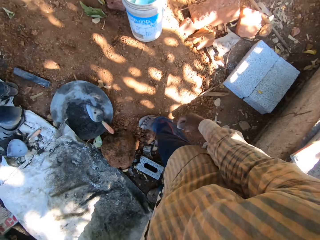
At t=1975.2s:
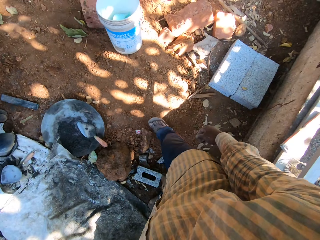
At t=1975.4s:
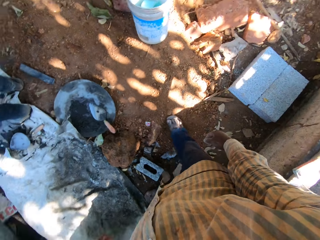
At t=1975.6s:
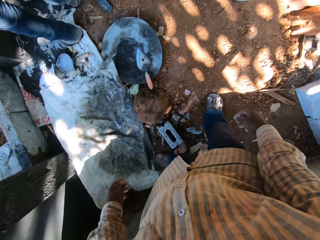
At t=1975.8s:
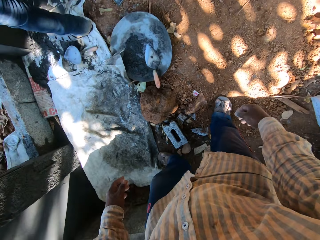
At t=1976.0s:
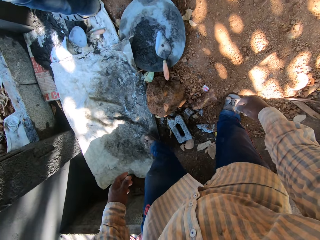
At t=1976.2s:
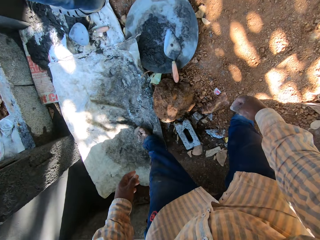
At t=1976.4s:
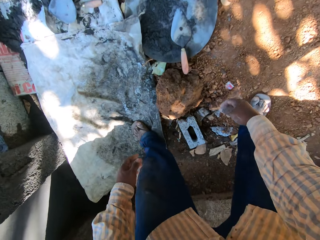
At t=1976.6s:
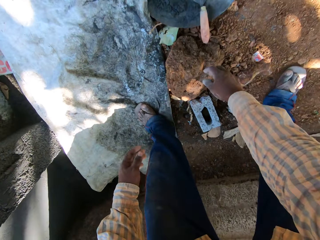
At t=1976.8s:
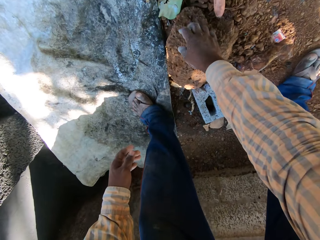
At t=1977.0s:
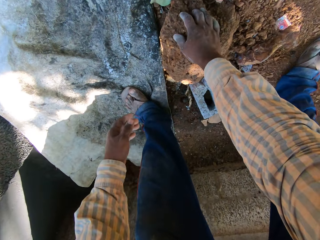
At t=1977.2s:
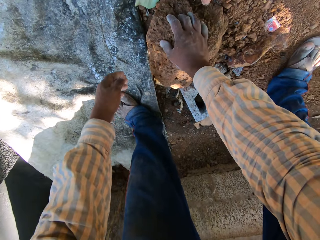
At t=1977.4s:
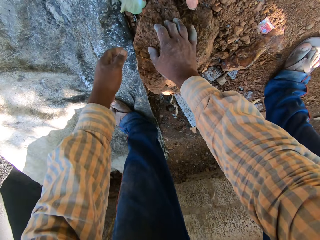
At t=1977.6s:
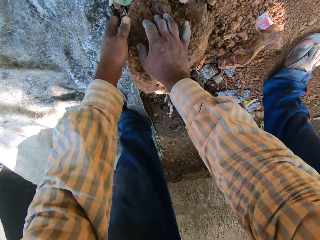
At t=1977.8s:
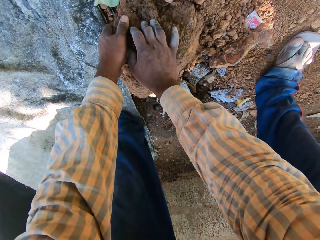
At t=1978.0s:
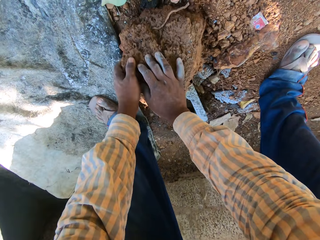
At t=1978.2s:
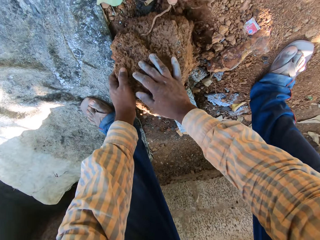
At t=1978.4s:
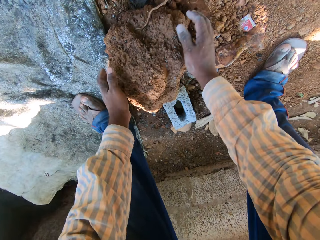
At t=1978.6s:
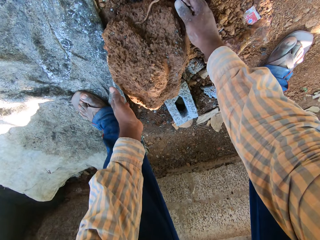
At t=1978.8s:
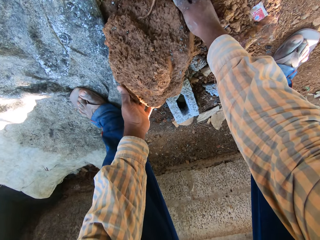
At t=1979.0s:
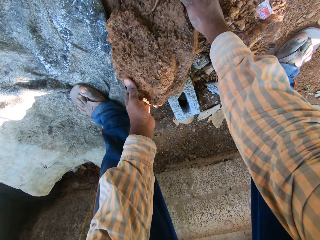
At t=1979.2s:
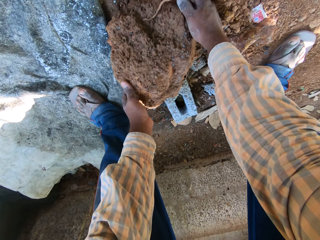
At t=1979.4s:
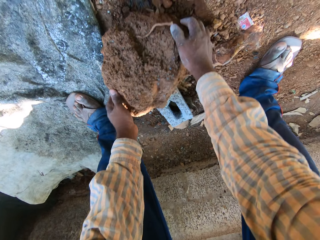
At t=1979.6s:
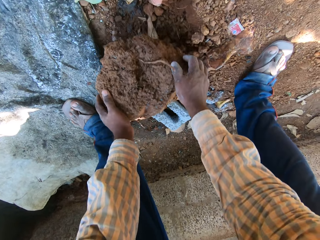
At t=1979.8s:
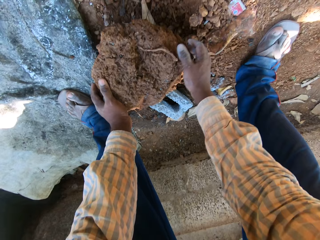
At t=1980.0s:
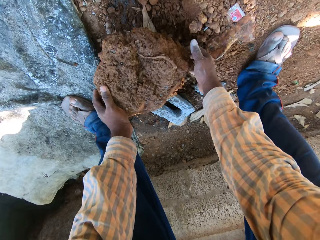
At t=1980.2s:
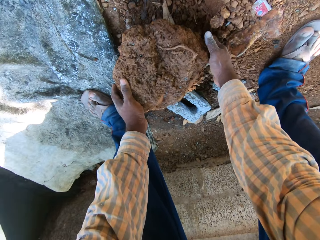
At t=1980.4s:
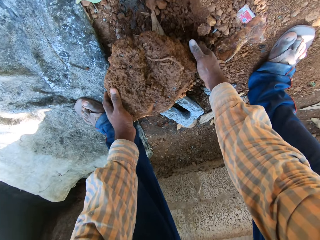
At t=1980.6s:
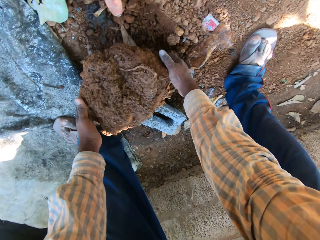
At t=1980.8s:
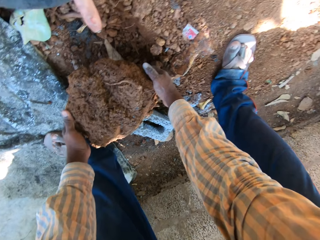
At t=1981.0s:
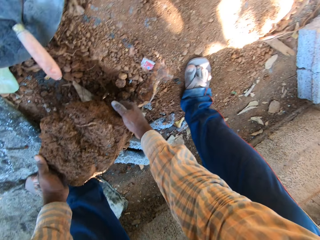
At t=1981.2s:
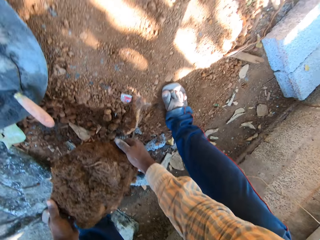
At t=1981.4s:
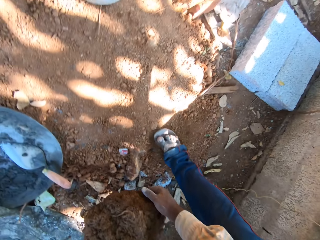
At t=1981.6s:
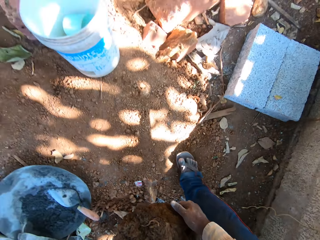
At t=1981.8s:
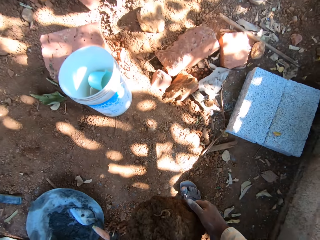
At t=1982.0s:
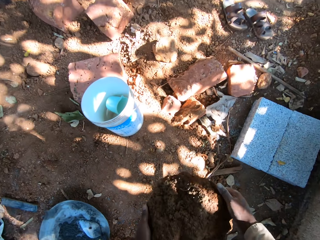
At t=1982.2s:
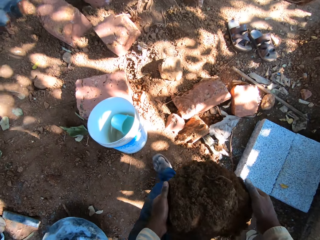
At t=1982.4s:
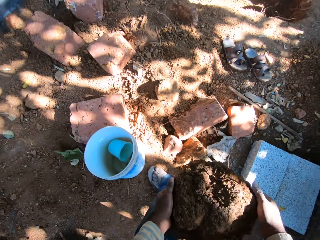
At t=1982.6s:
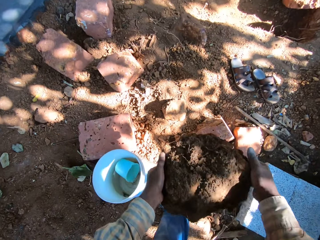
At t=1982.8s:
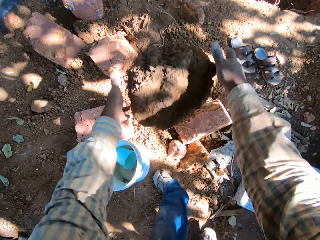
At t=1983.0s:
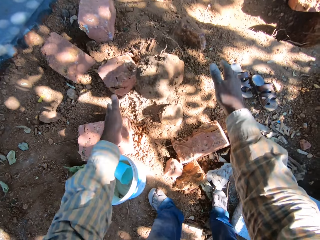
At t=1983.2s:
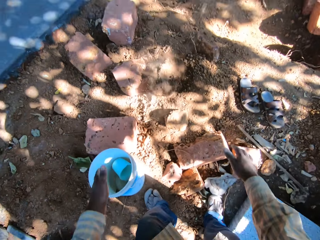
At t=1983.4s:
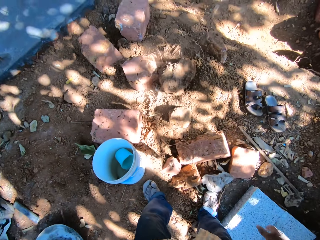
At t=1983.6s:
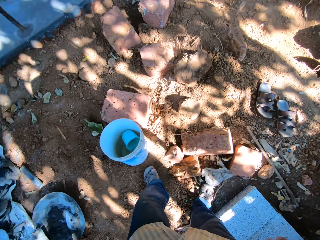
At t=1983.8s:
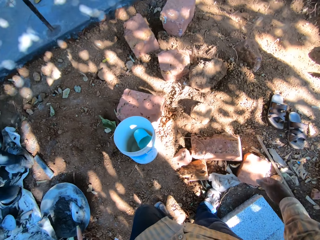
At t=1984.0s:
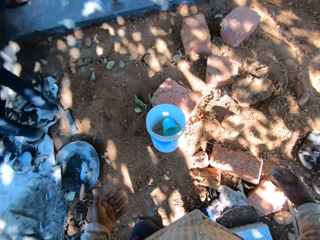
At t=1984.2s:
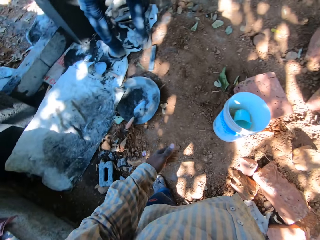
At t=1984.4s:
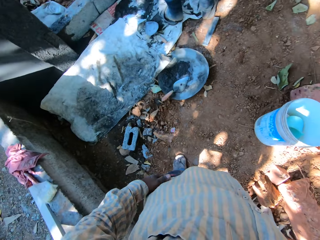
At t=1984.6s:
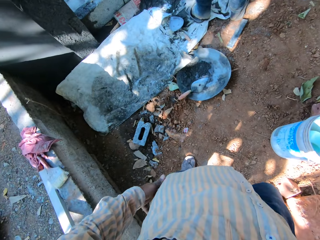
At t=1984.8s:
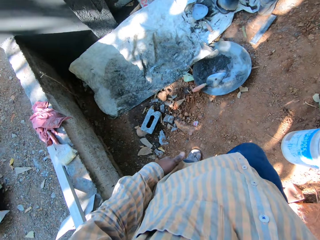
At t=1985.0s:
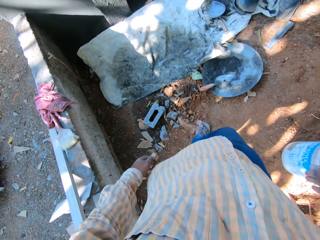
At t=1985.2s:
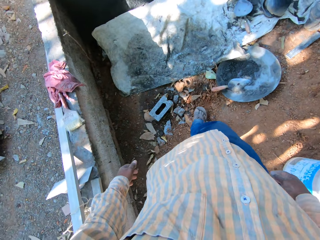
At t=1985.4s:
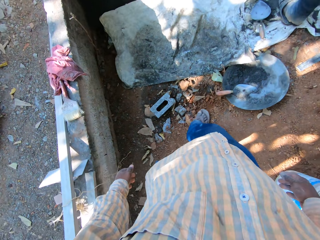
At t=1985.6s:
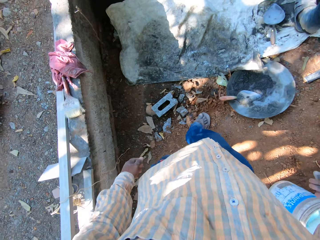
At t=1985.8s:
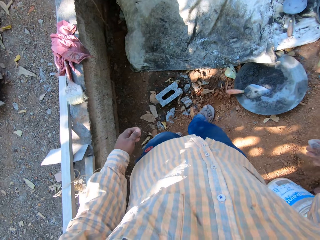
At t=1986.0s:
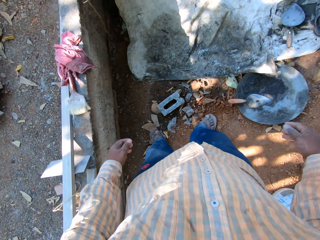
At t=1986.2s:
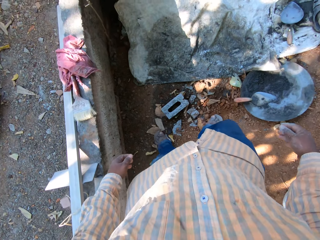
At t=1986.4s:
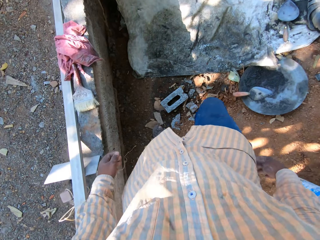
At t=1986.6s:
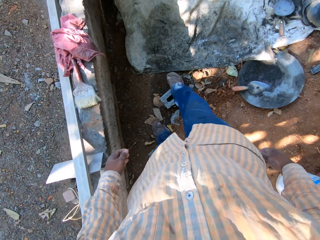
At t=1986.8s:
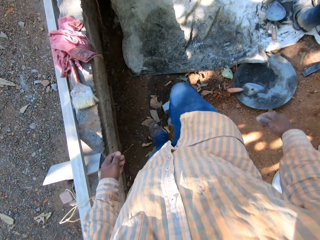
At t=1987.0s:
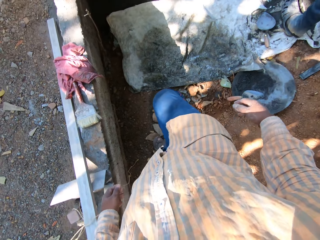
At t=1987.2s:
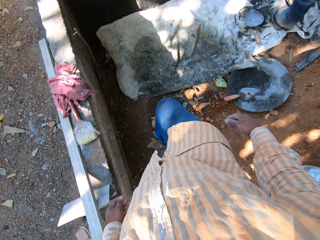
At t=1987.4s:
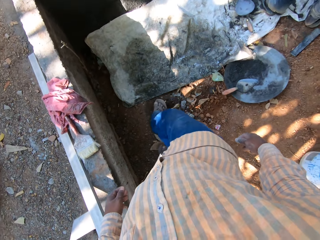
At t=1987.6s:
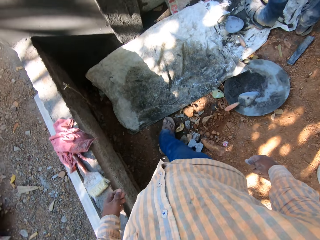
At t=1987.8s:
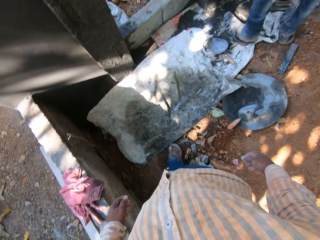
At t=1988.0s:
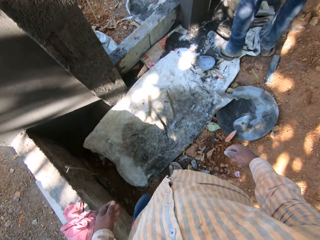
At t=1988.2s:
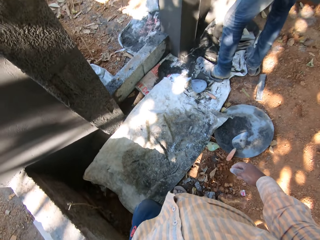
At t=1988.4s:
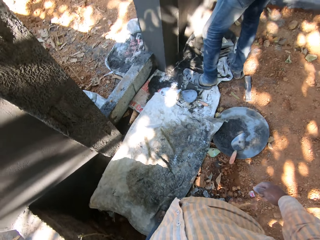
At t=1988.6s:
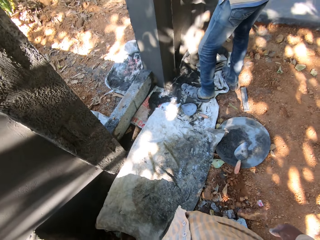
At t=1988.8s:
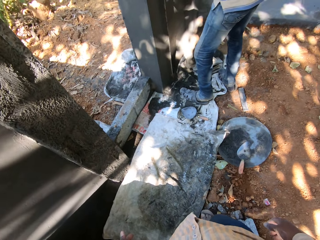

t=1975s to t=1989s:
The camera wearer picks up a rock from the ground with both hands. He lifts a stone. He throws the rock on the ground with both hands.

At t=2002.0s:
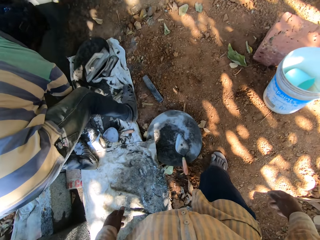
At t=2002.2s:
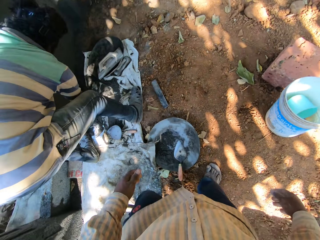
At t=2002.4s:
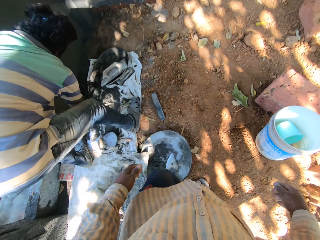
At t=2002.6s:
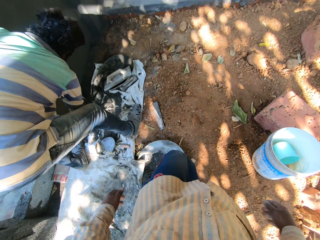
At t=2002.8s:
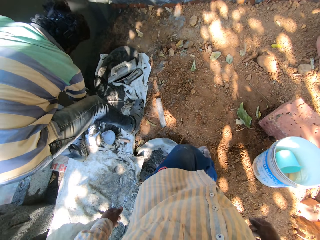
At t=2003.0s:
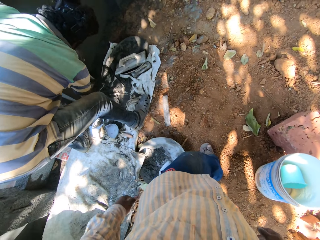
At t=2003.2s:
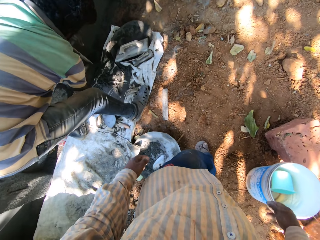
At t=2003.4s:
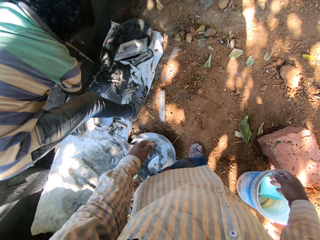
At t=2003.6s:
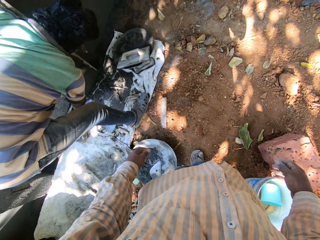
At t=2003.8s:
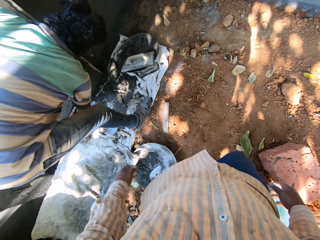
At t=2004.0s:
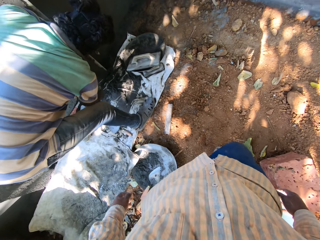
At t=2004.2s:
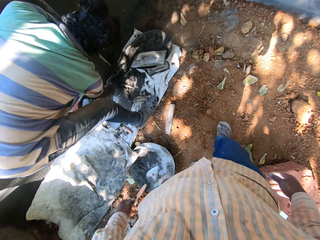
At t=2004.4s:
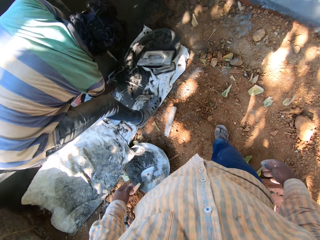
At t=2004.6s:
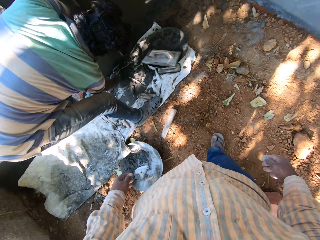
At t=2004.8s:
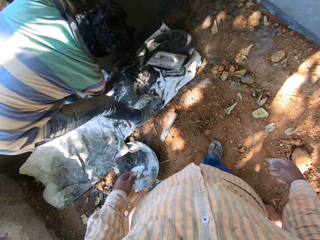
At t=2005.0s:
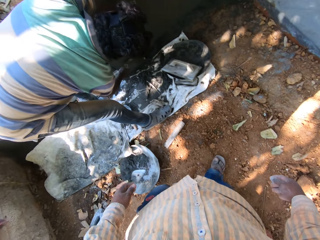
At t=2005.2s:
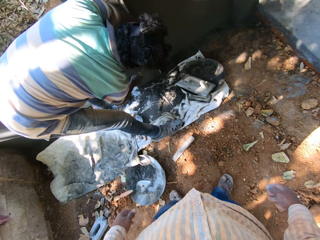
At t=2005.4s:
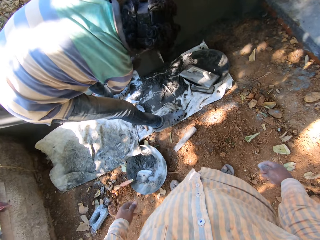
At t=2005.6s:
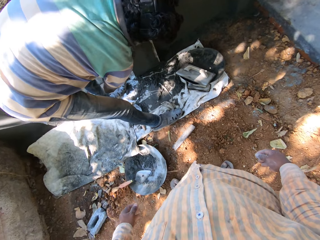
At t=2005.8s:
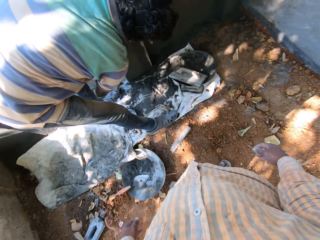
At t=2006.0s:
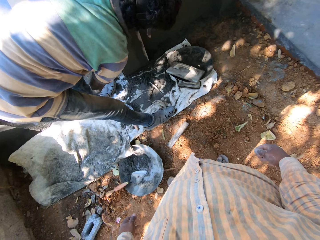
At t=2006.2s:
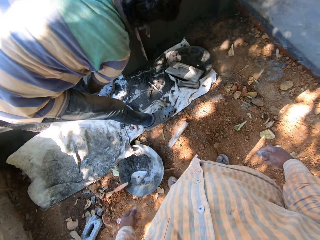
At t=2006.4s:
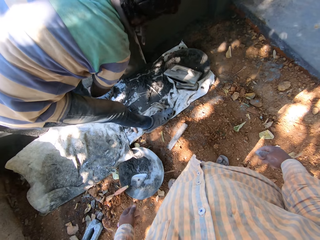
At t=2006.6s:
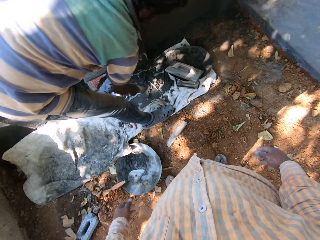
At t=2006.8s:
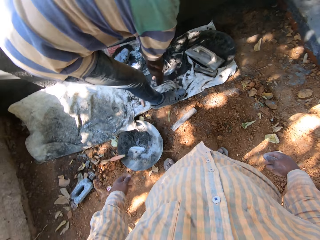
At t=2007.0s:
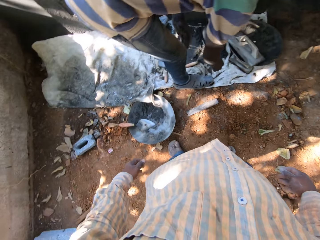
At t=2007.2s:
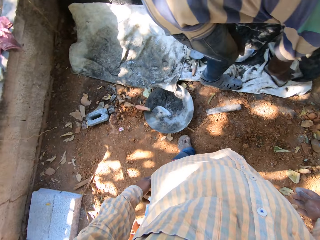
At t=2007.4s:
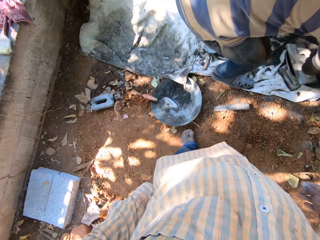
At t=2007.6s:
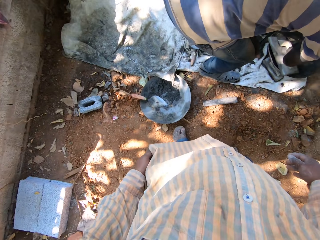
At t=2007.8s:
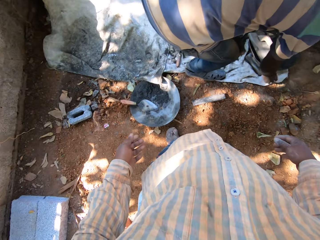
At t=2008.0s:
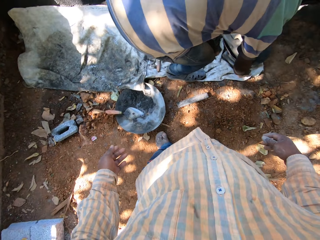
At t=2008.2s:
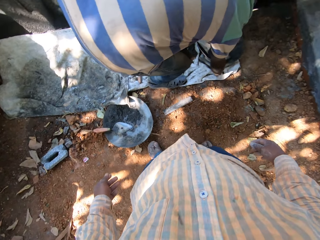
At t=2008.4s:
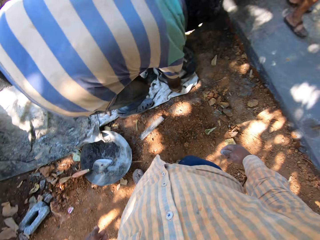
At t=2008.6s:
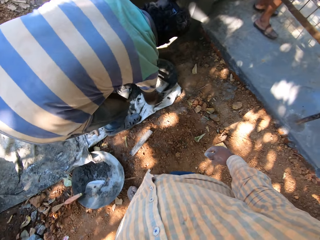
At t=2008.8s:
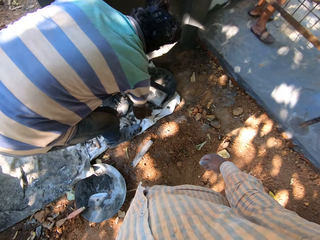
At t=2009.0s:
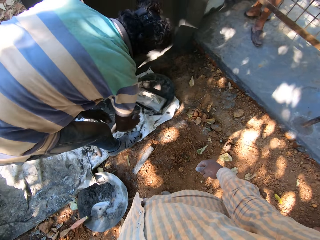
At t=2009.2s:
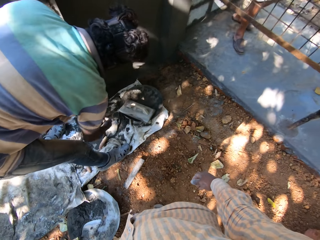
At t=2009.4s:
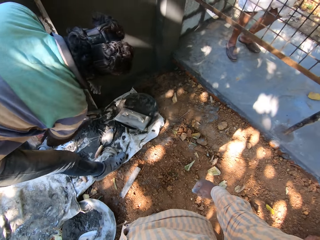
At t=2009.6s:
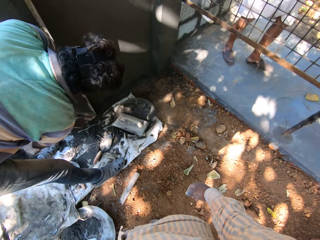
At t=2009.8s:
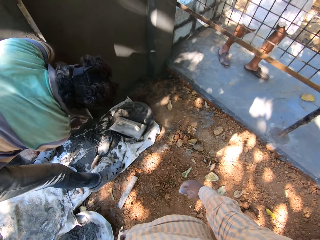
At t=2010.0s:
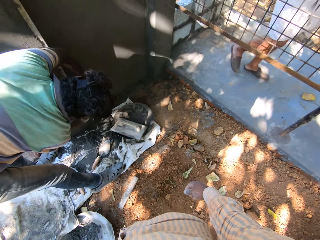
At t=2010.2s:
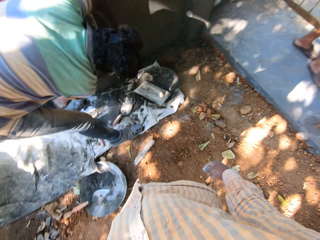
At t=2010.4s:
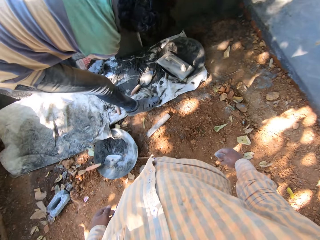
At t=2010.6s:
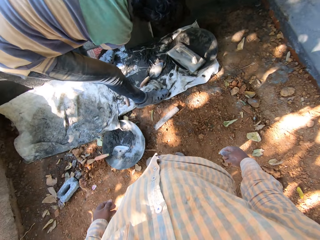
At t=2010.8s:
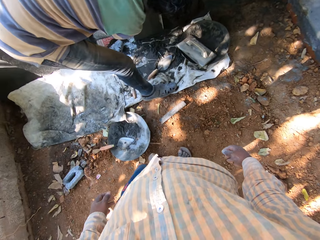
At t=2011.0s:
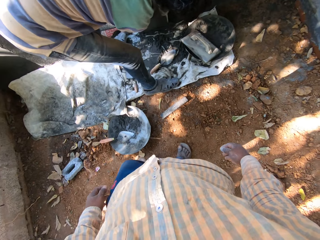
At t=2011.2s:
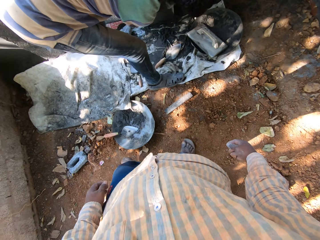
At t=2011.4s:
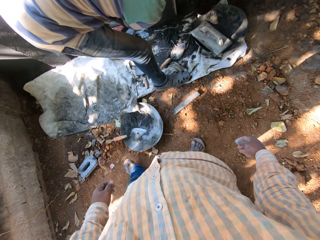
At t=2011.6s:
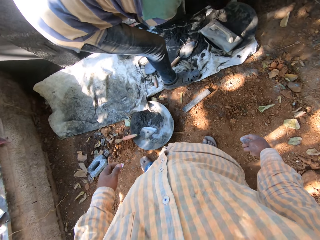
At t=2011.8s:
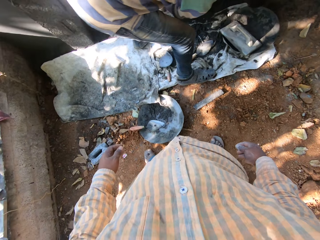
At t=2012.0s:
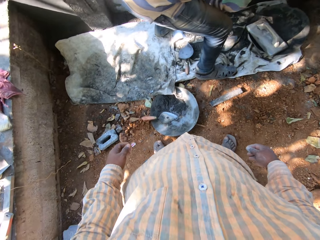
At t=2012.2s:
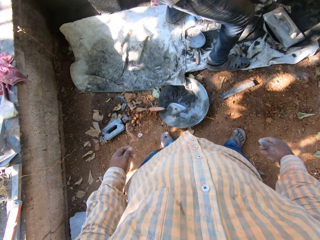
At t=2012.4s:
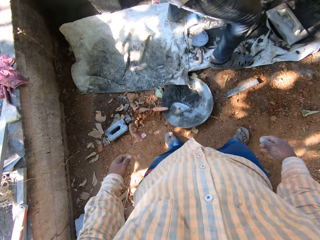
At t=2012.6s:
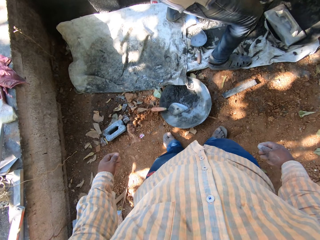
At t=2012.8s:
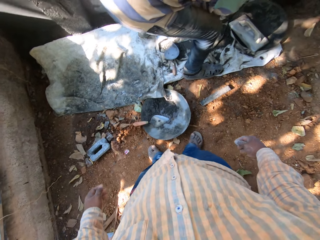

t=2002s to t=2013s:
The man plasters the wall with the trowel in his right hand. The man smoothens the wall. The man drops the hand trowel to the ground with his right hand. The man picks up a plasterer's float from the ground with his right hand. The man floats the wall with the plasterer's float in his right hand.
